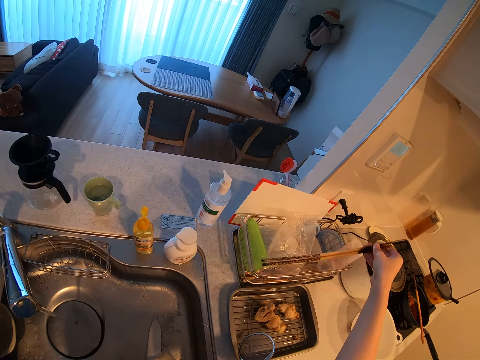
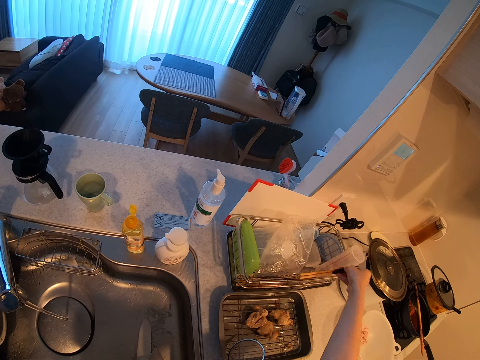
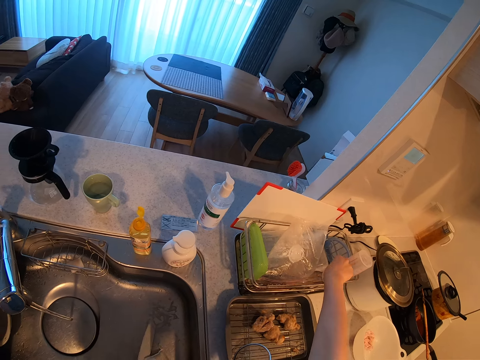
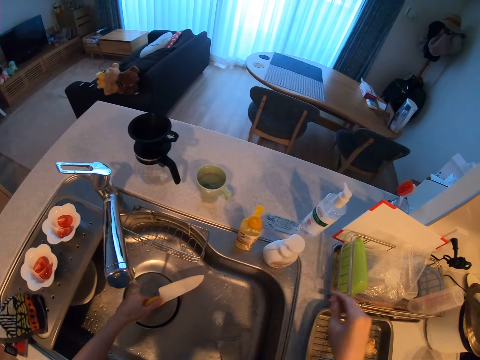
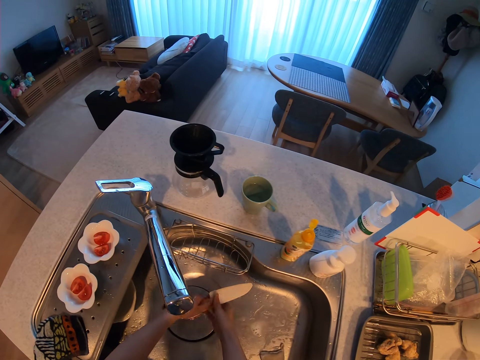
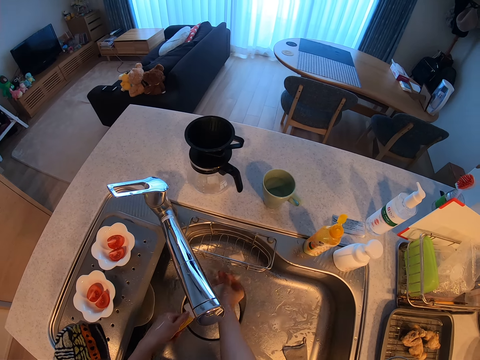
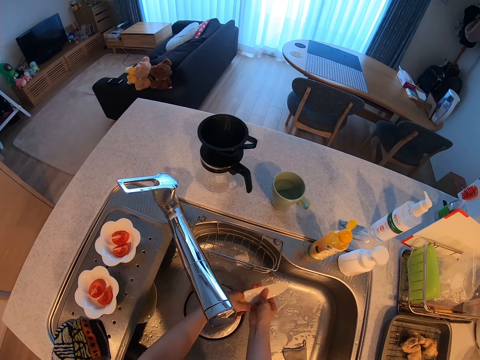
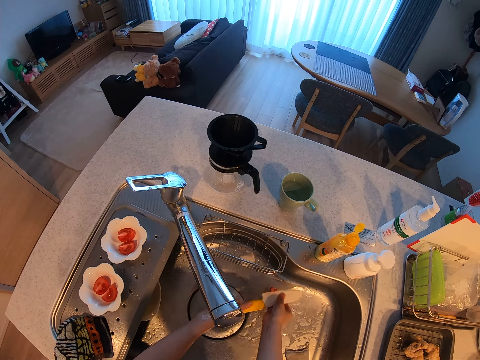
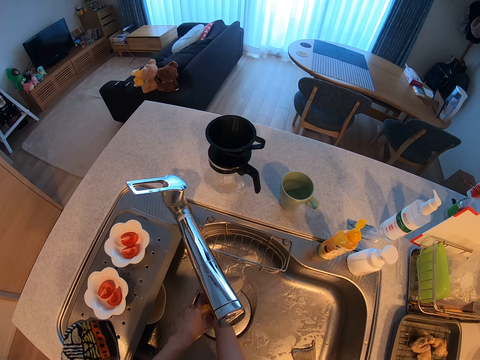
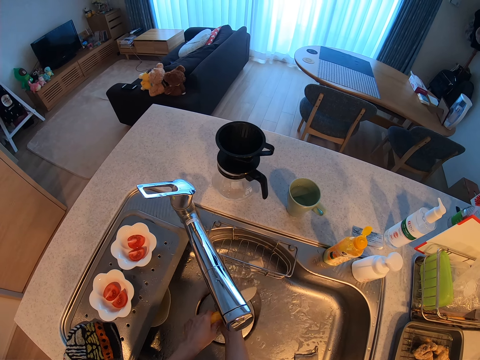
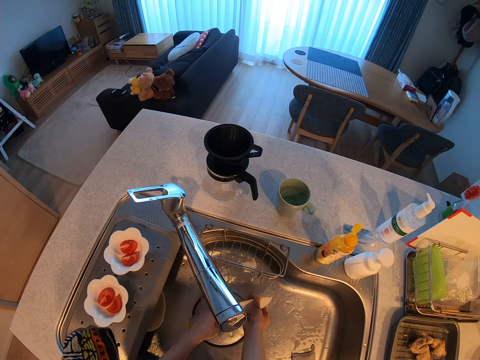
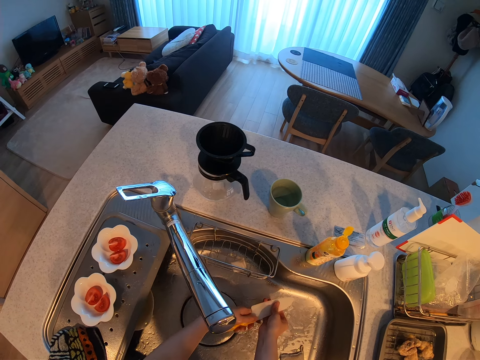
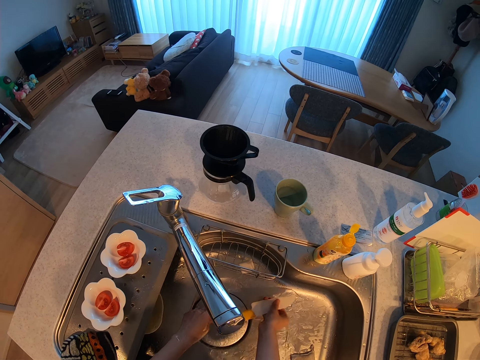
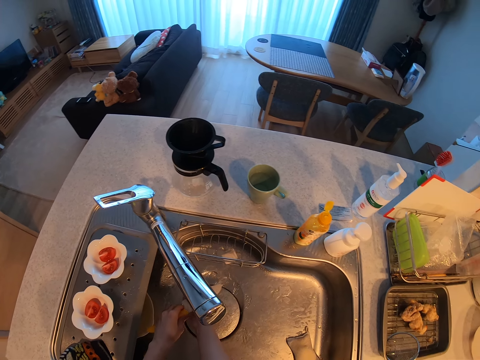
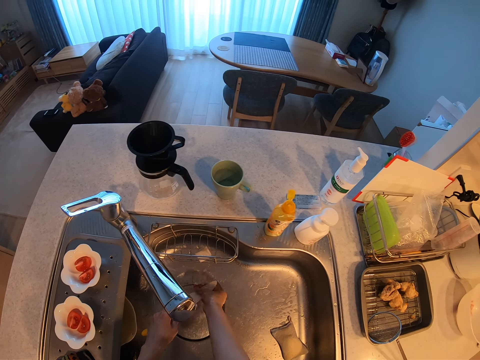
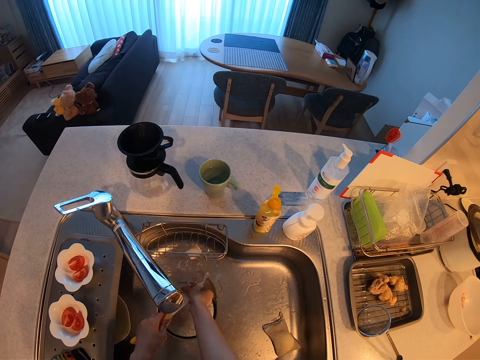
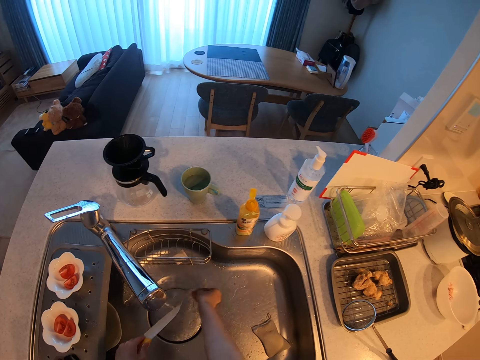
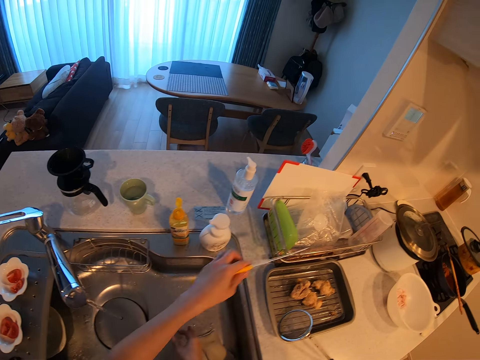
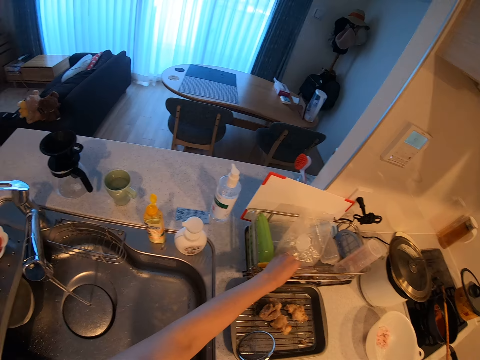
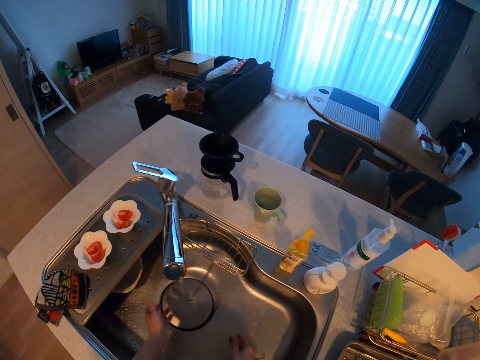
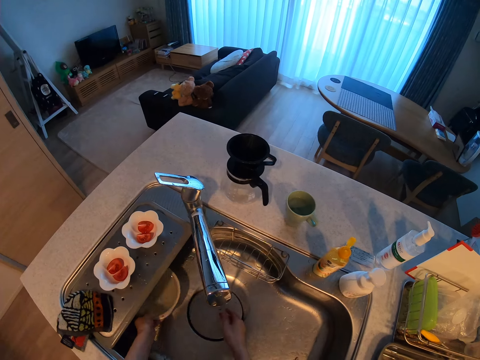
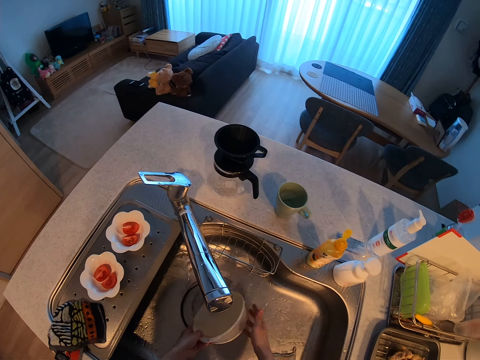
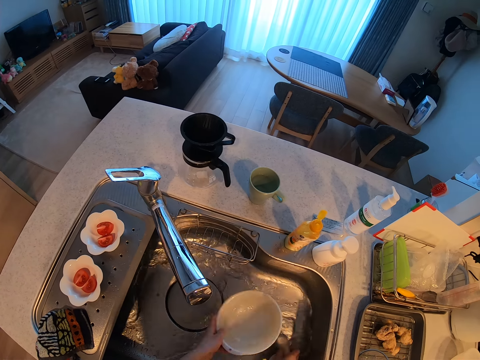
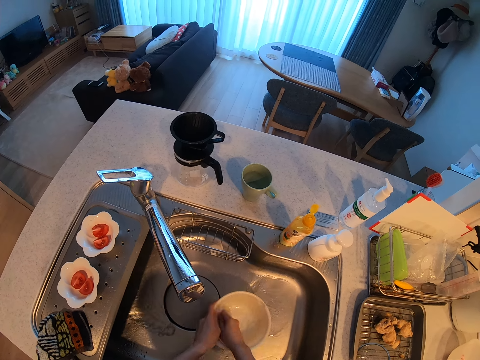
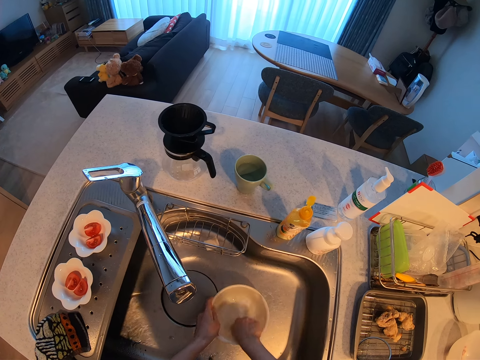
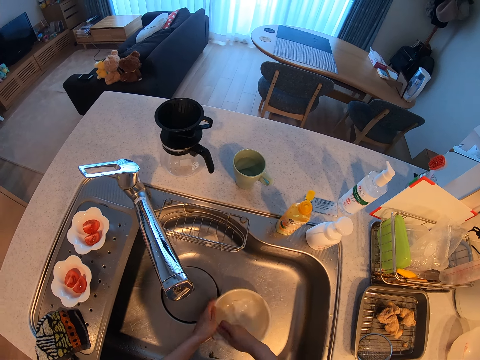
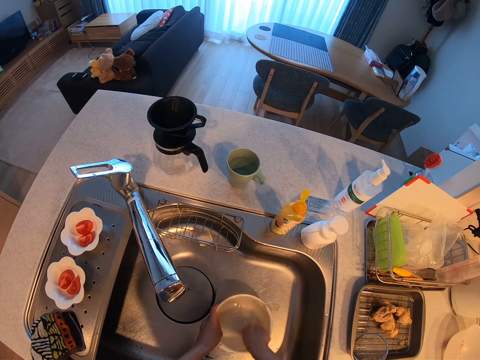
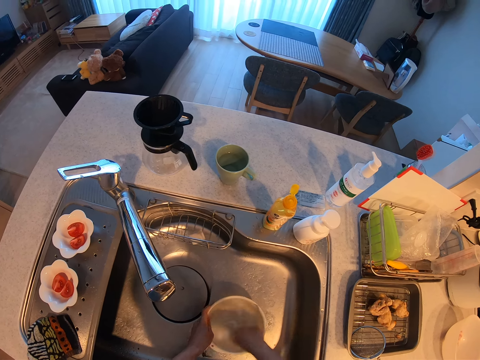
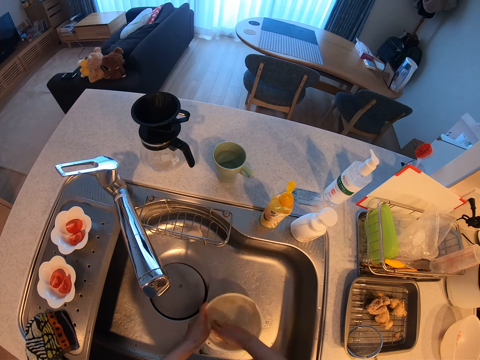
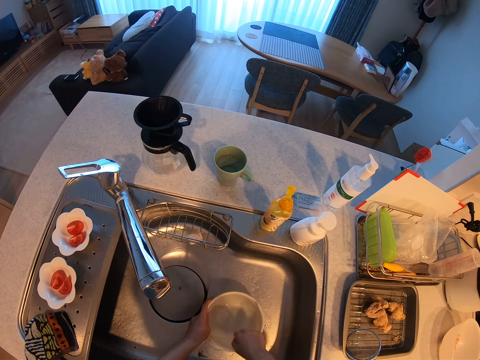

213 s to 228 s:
The camera wearer puts the chopsticks in the plate rack. They pick up a knife. They rinse the knife from the tap. They put the knife in the plate rack. They pick up a bowl or plate. They wash the plate in the zinc. They pick up a dish cloth.

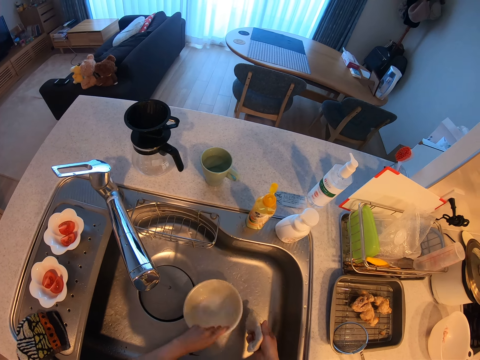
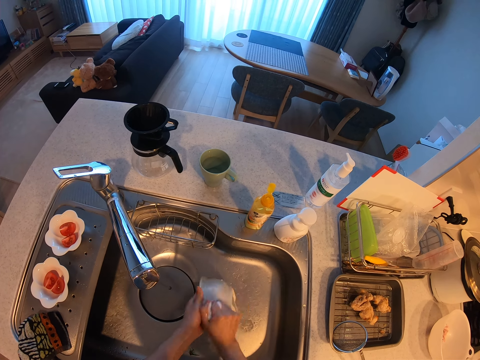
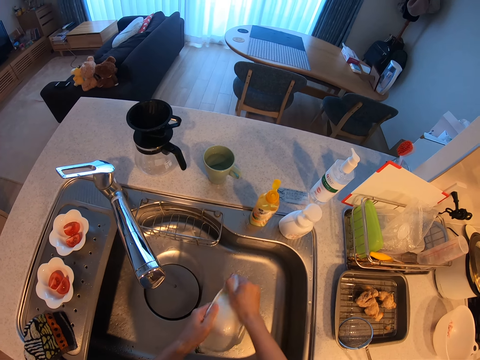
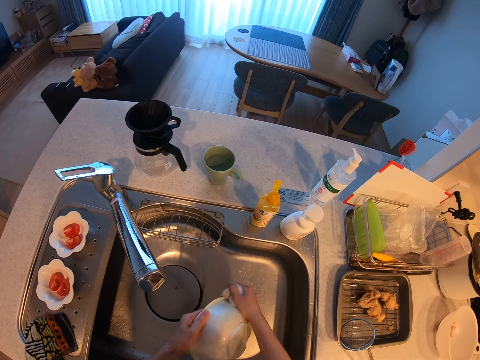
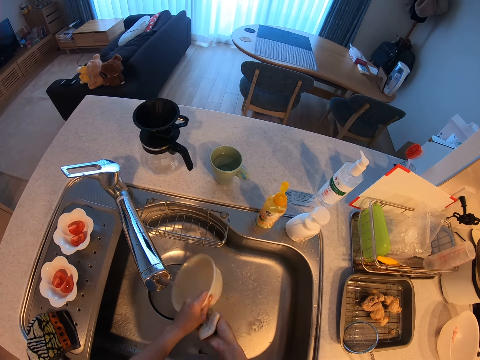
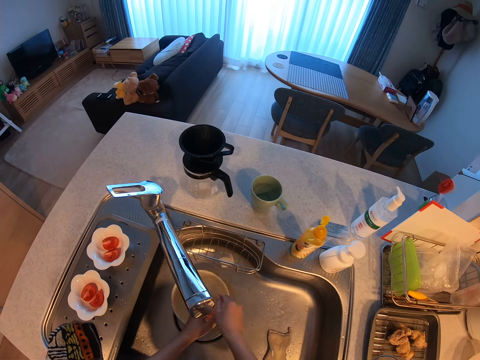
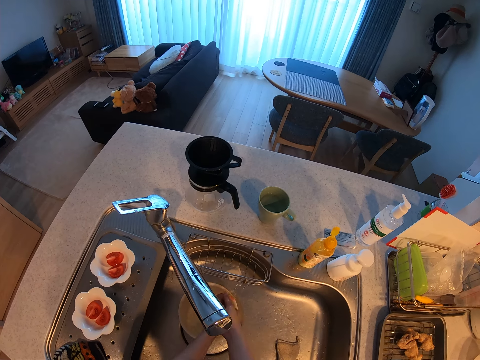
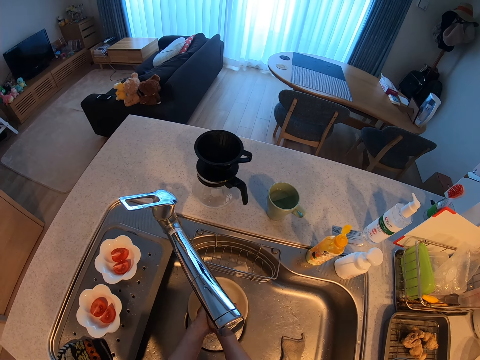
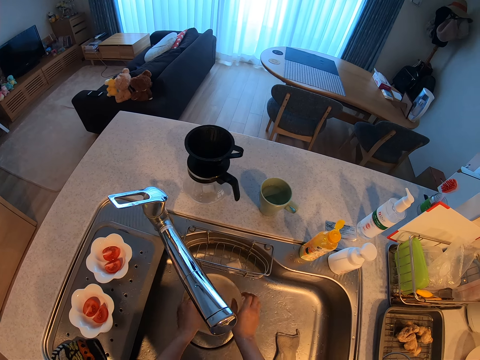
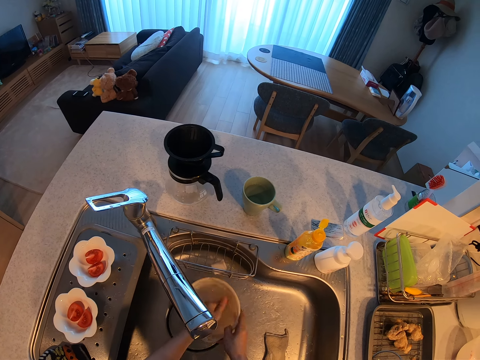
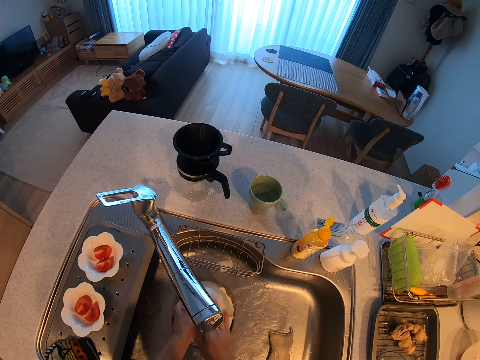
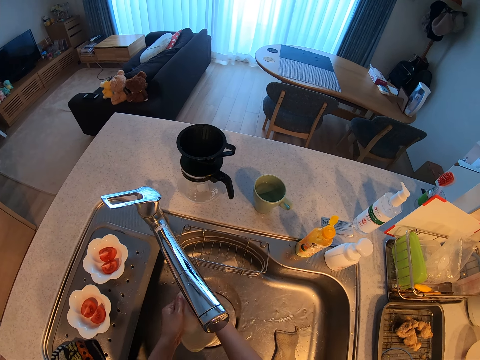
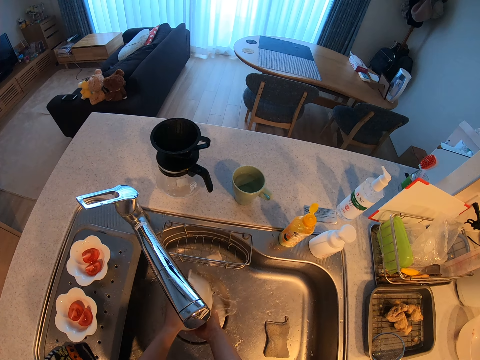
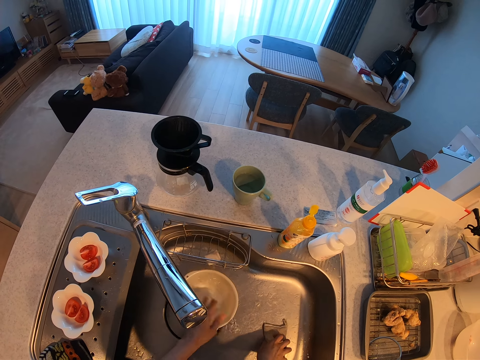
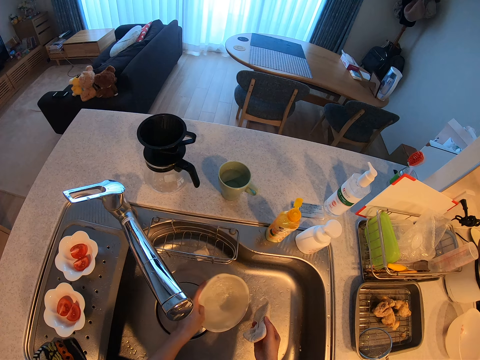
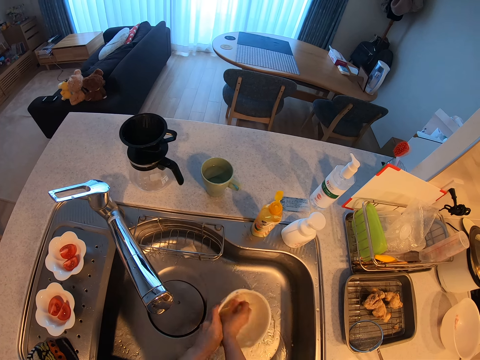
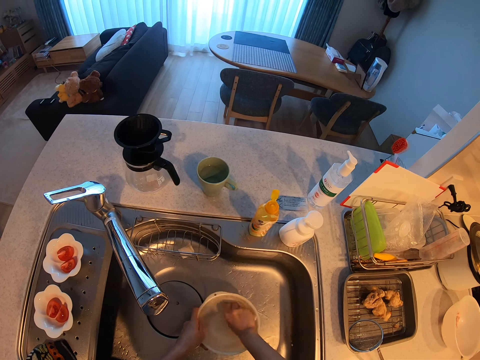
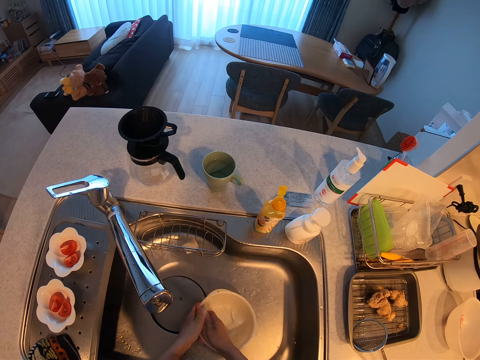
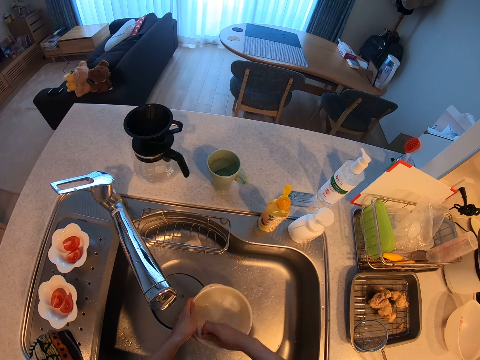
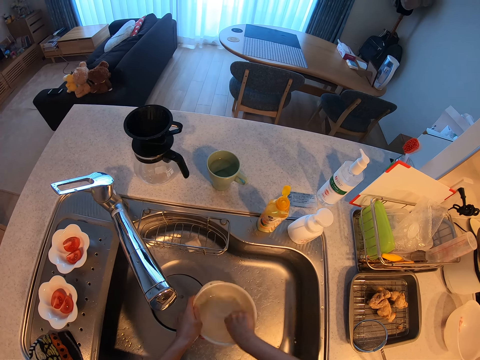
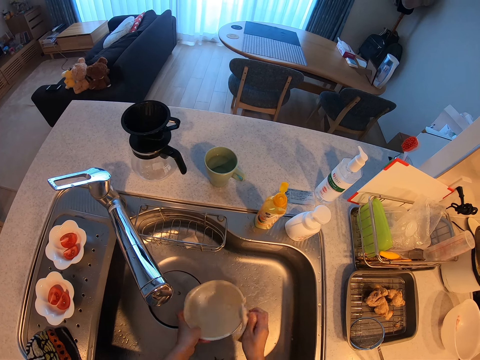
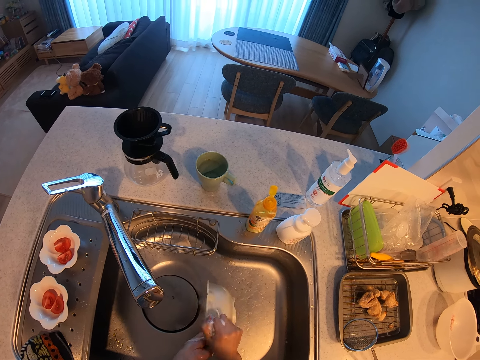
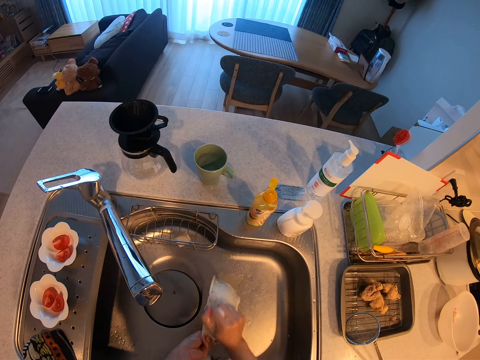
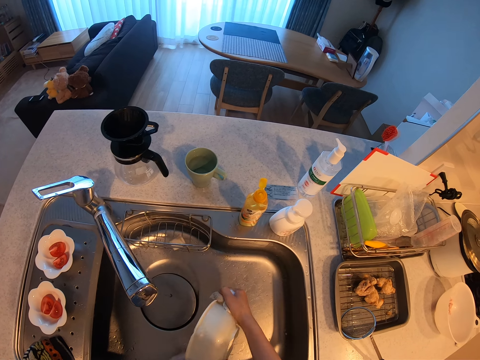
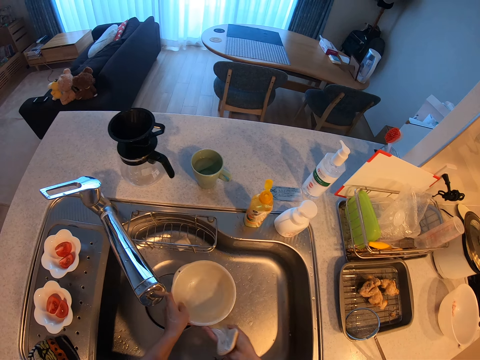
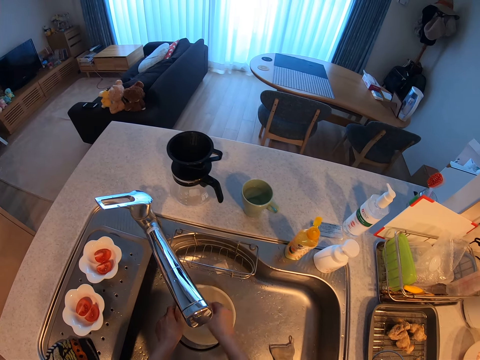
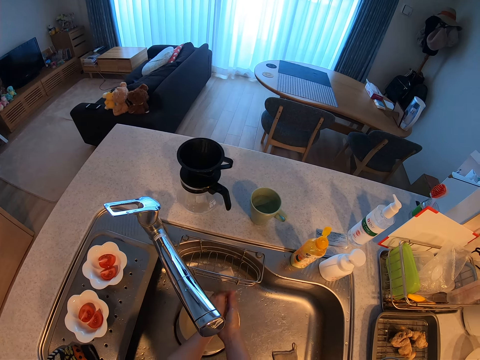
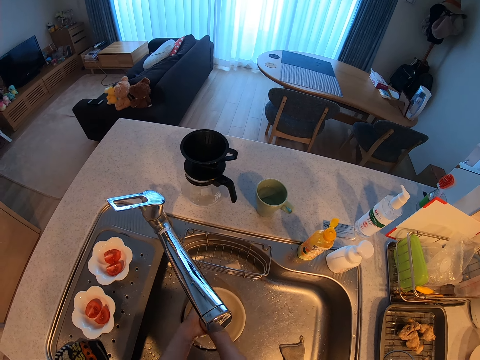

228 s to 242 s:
The camera wearer drops the dish cloth, drops the bowl or plate and rinses their hands. They rinse the plate in the zinc. They pour water. They drop the bowl. They pick up the dish cloth. They wash the bowl. They drop the dish cloth. They rinse their hands.
